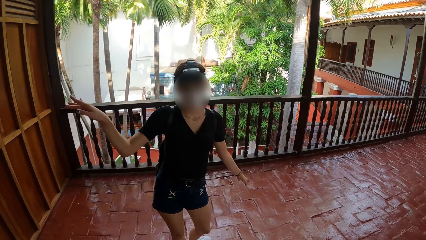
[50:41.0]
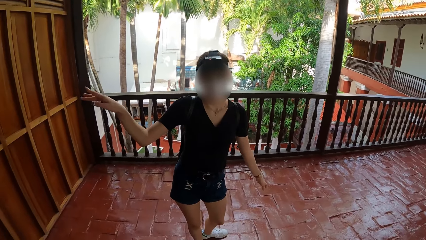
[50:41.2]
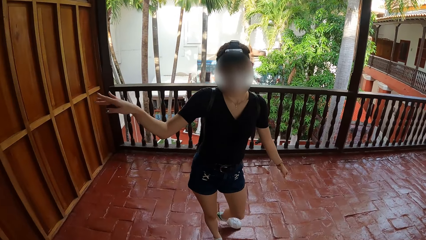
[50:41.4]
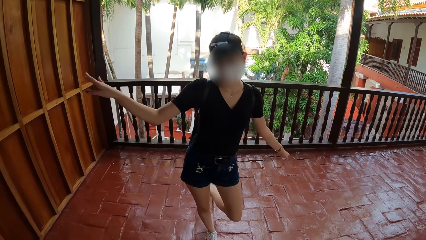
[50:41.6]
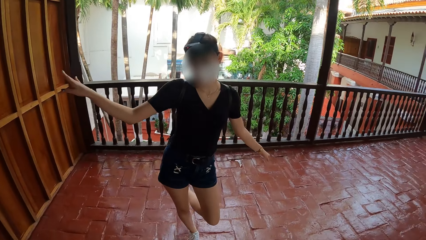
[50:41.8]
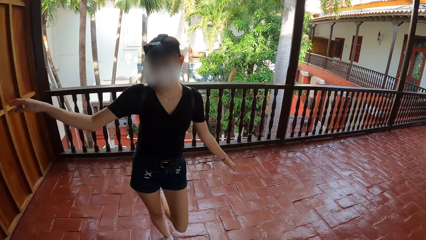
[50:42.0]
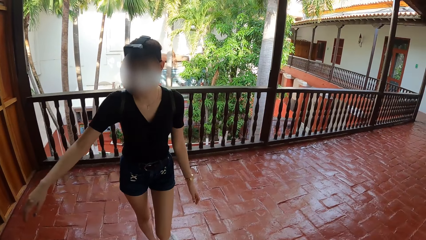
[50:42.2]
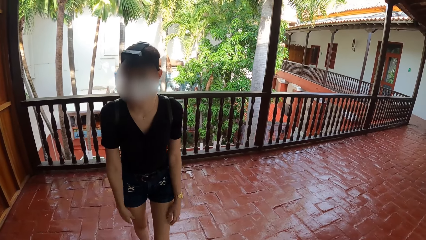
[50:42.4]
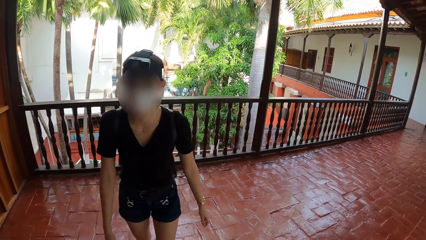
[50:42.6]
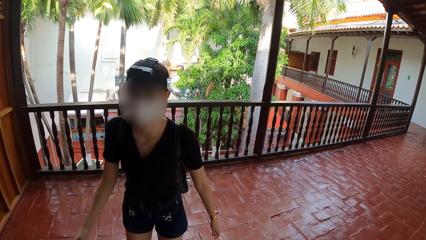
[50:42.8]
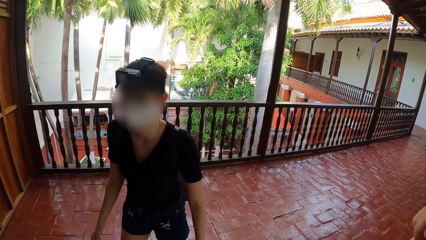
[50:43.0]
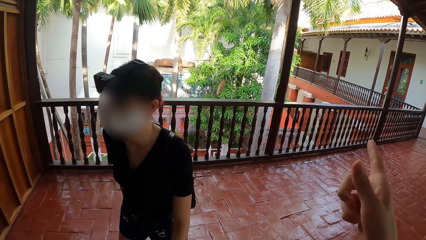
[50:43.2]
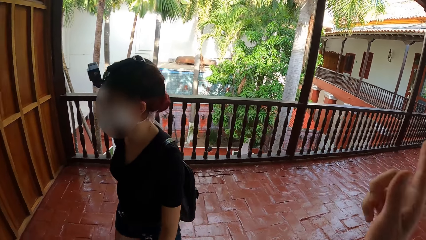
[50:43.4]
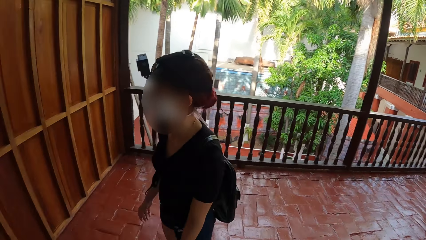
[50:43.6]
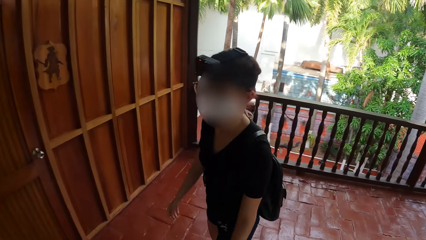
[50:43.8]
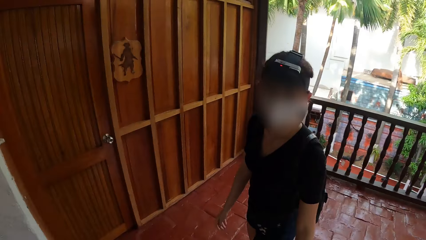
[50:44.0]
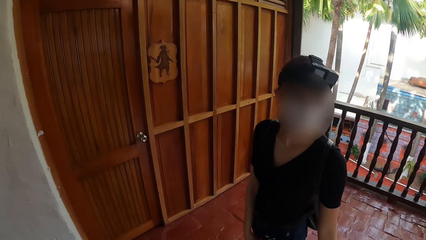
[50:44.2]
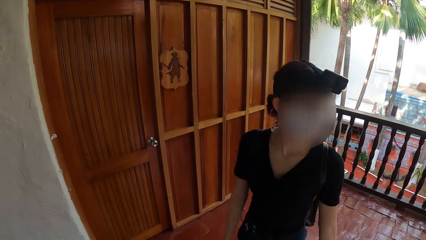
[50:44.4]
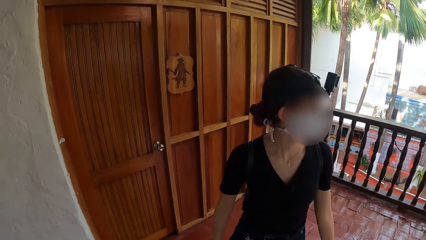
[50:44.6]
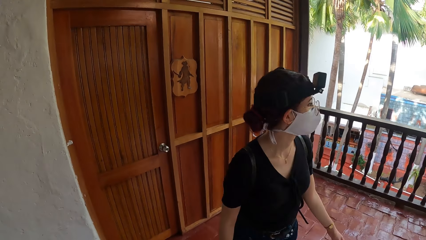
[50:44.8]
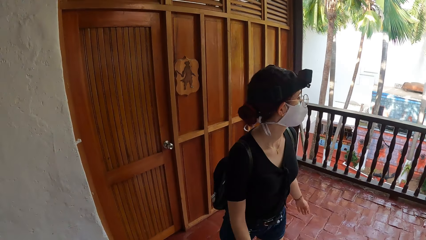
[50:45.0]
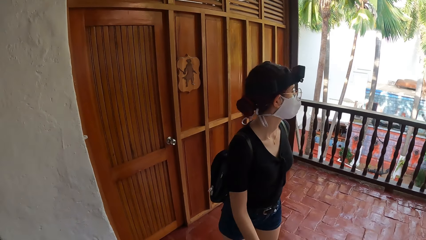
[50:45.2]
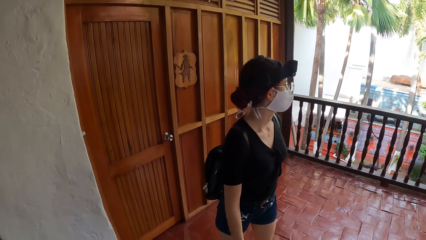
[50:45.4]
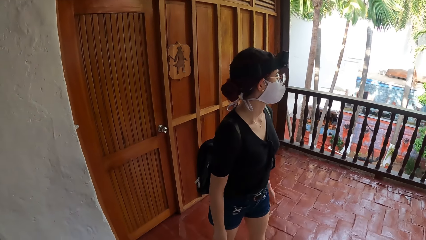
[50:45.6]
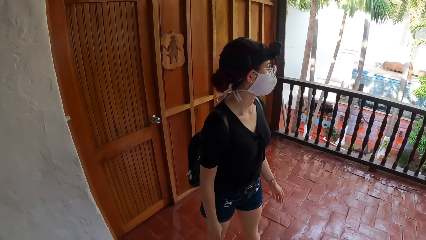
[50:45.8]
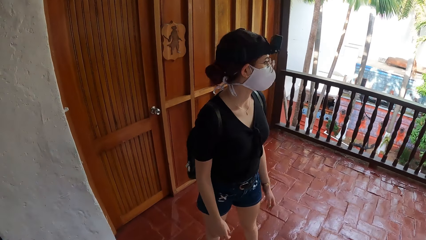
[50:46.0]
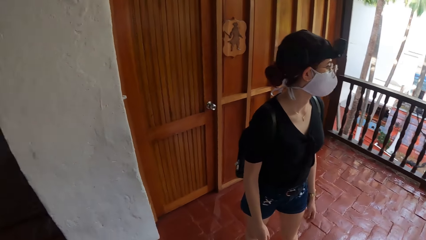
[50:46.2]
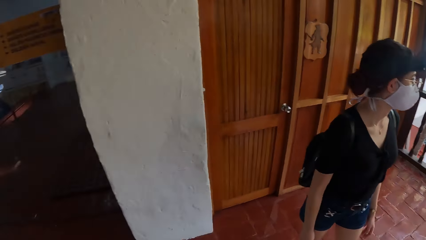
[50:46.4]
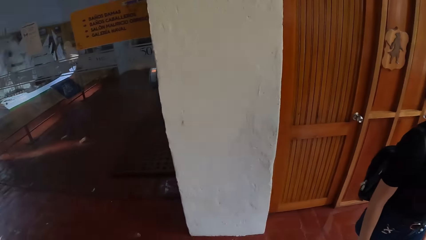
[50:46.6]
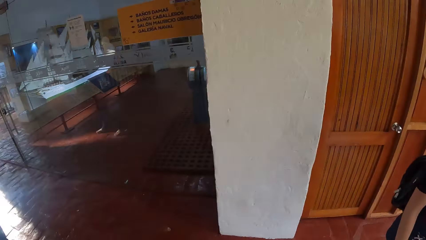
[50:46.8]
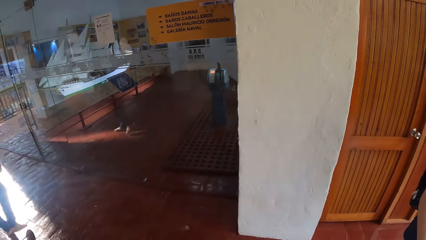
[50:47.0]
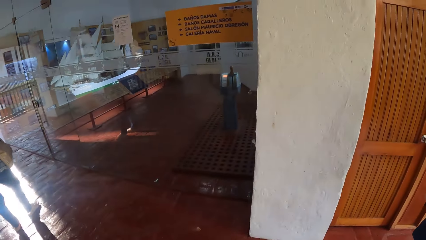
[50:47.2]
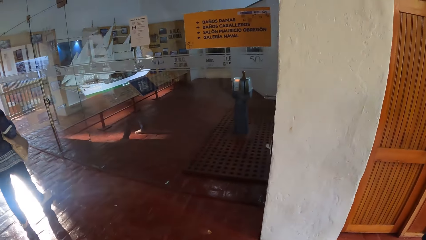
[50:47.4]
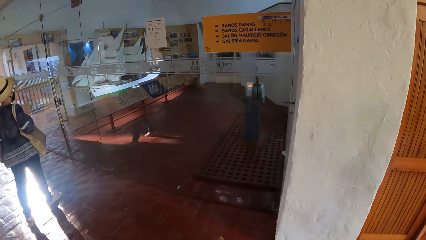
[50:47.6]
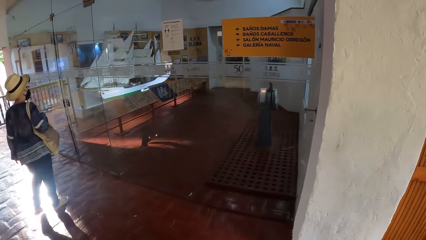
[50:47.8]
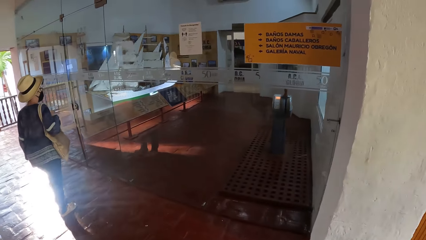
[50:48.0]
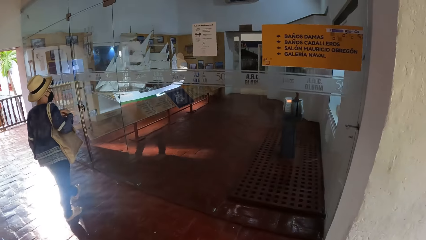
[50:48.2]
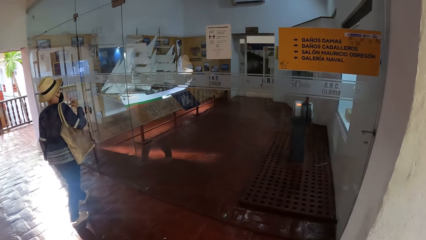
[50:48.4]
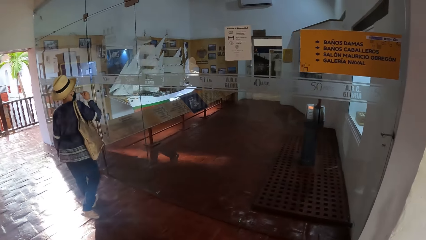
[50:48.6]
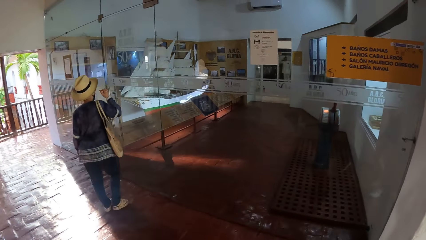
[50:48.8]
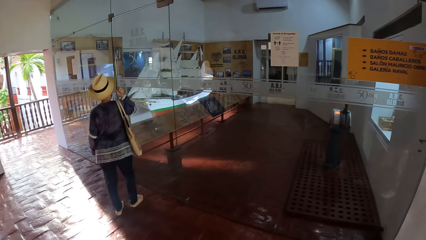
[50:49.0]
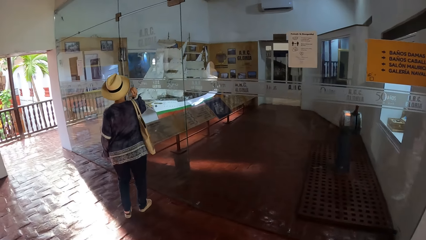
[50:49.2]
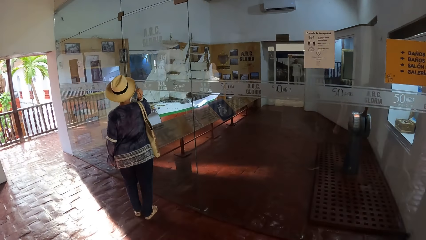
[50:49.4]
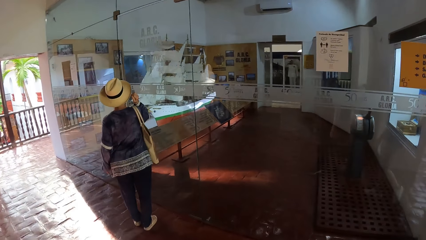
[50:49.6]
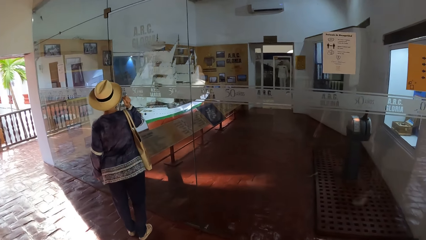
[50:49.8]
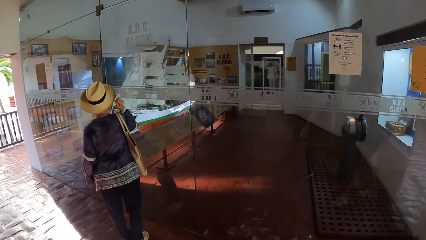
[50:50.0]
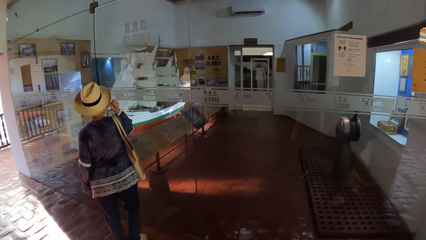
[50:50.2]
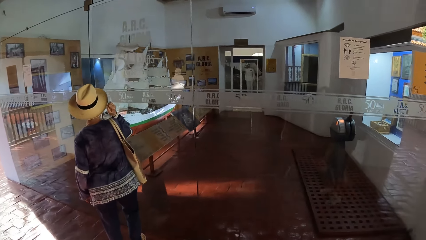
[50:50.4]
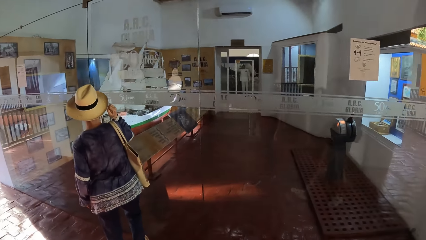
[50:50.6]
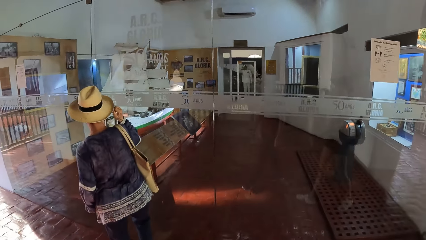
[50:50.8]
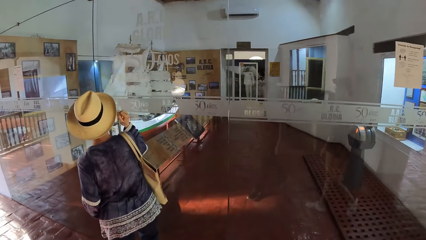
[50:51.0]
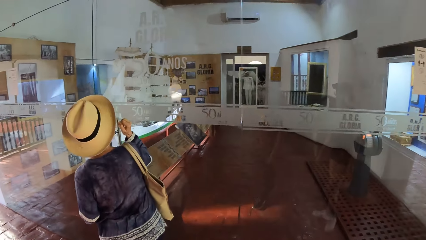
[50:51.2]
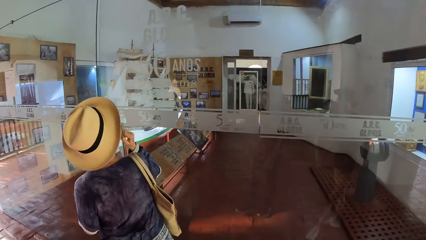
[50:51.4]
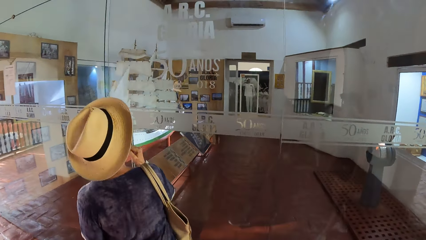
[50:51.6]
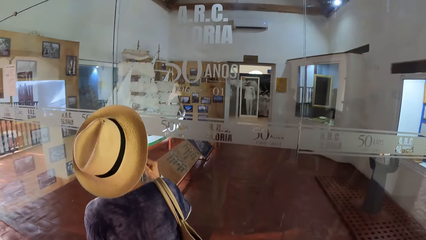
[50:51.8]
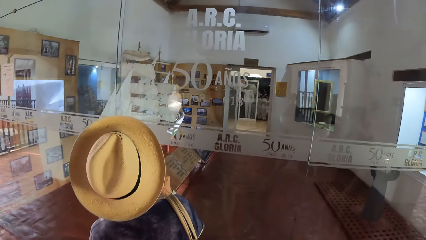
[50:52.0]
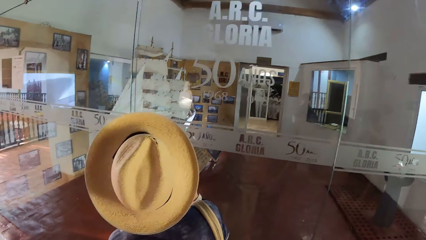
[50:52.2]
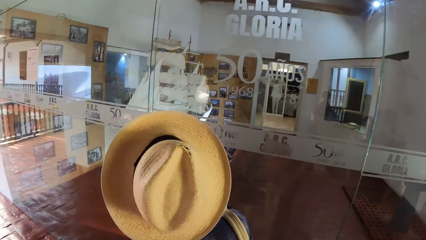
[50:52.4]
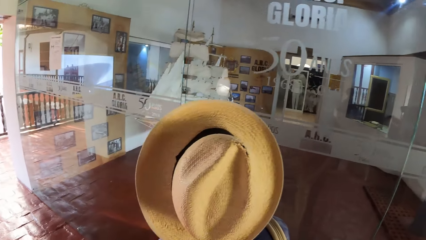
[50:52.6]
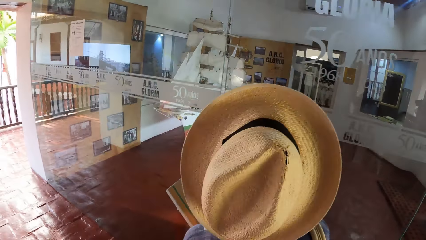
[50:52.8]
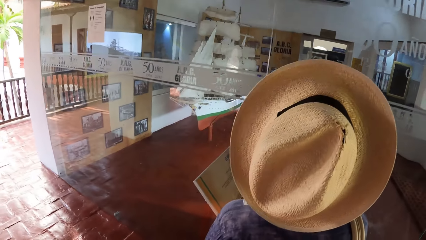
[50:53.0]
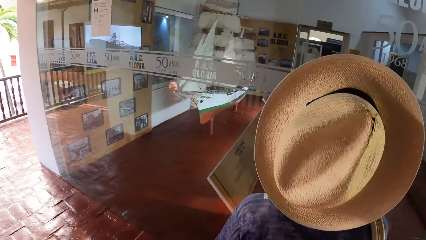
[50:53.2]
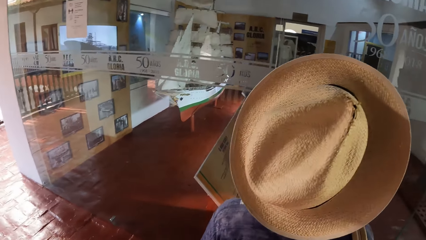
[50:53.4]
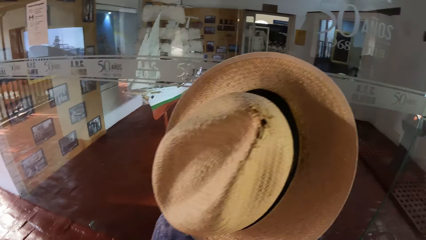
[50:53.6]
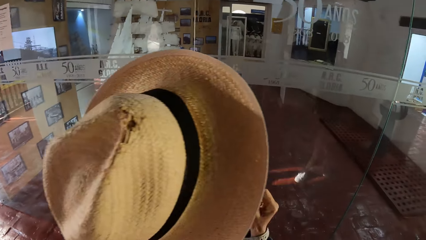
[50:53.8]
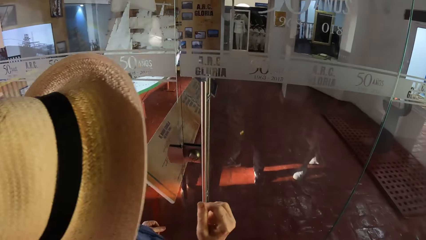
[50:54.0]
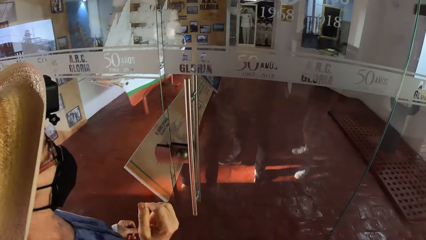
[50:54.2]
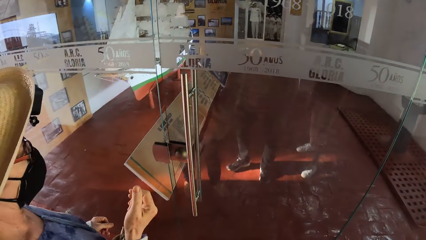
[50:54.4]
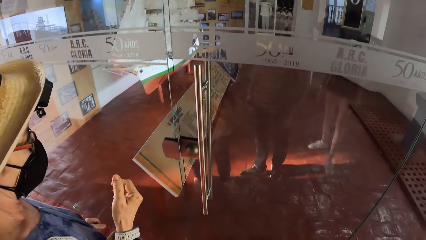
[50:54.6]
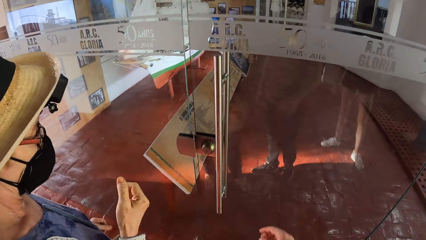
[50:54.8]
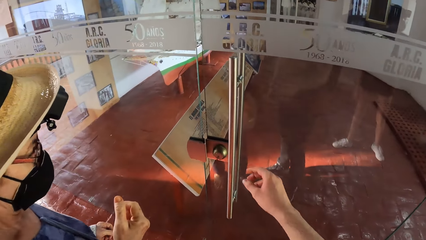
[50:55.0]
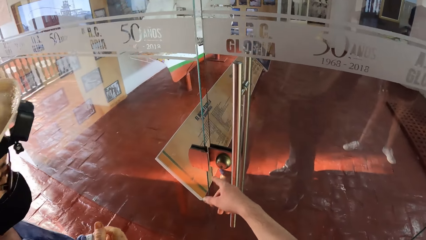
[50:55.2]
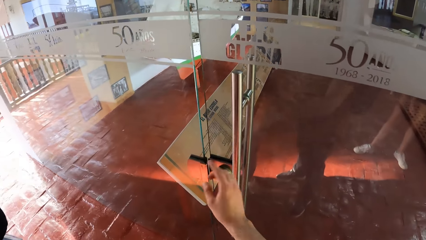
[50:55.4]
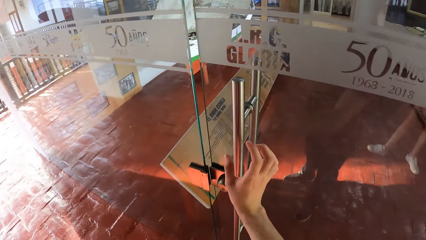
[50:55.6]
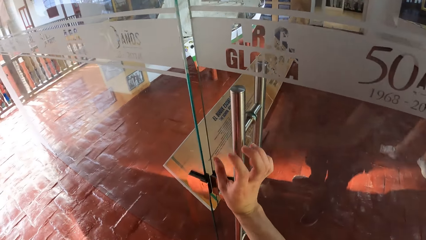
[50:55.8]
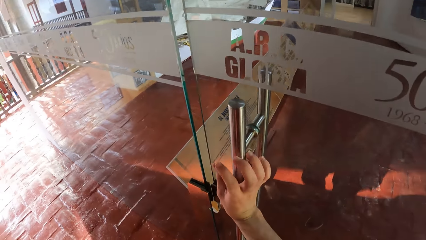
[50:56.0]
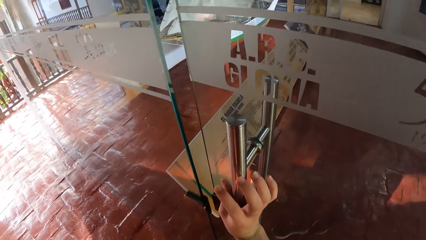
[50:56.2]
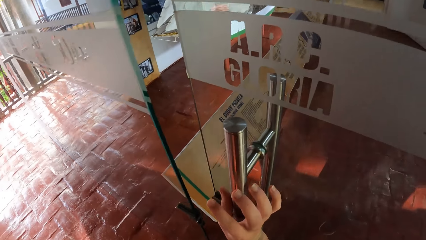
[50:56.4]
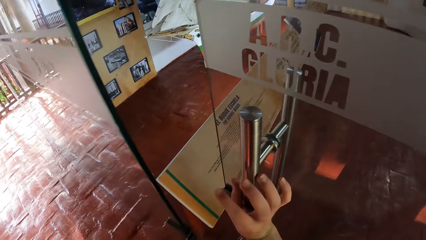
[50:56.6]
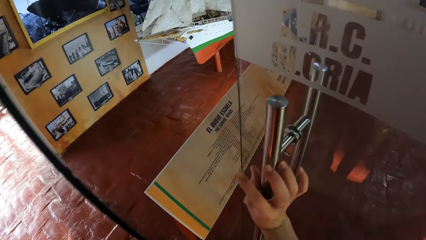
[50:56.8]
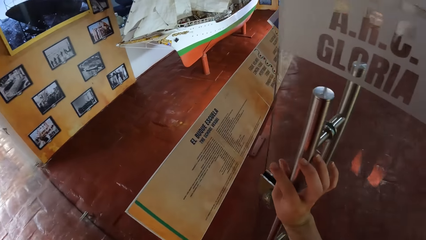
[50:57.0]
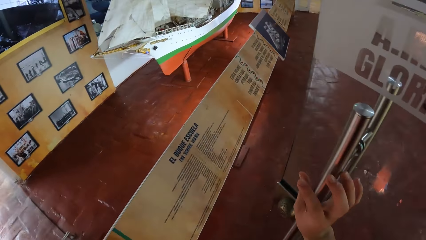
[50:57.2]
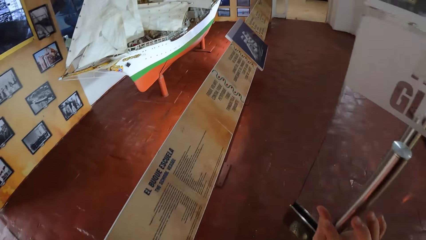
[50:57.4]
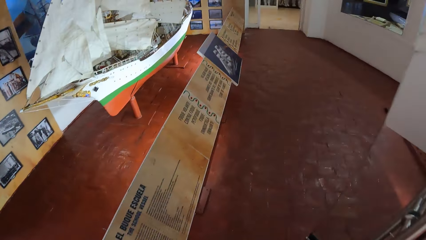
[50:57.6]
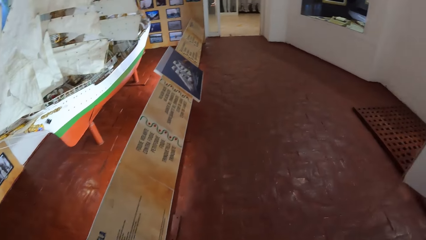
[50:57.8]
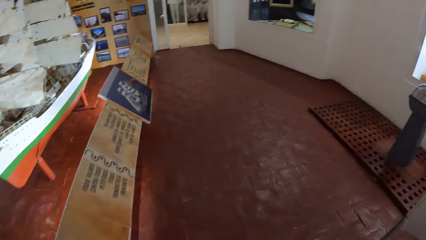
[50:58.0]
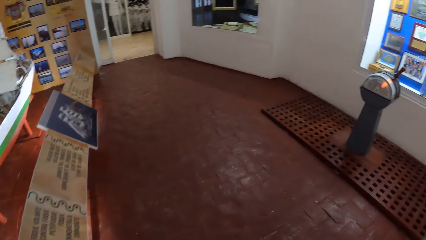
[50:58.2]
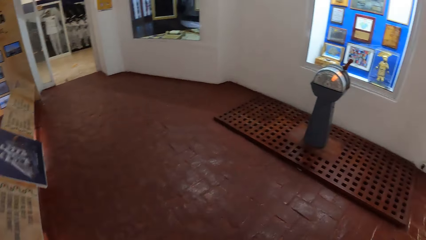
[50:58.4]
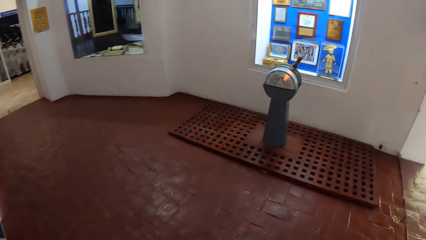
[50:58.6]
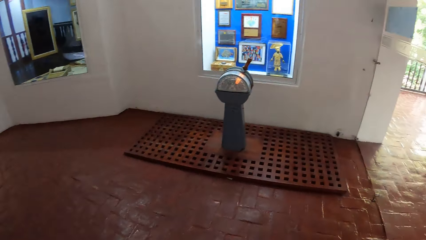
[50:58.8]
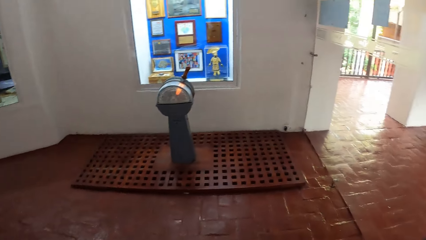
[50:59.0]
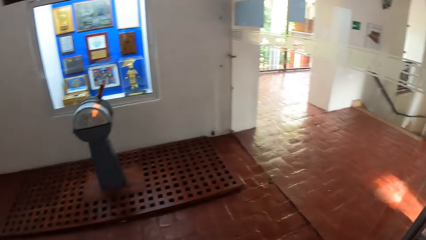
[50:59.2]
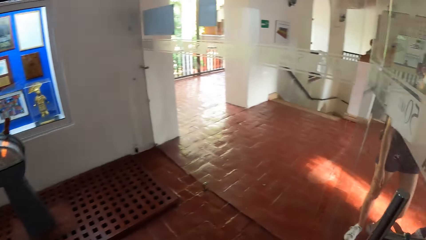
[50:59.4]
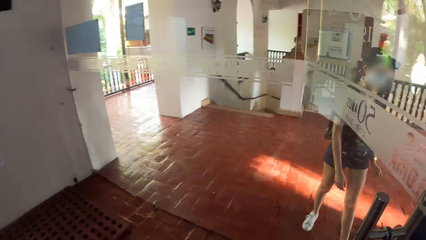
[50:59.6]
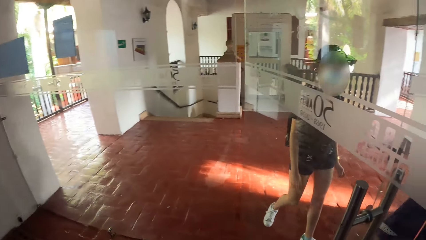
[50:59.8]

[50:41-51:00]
A lady points the other side. The lady moves around. The camera wearer looks around. Another lady walks around. The other lady pushes a door. The camera wearer opens the door with his right hand. He walks in the room.
